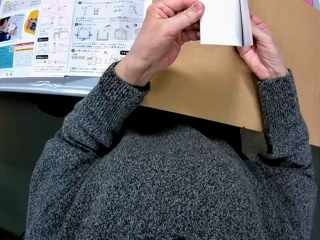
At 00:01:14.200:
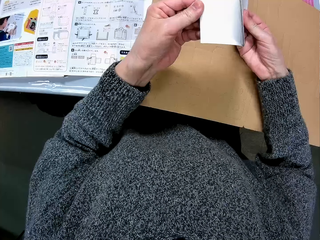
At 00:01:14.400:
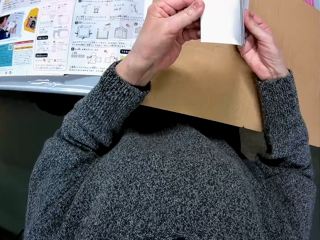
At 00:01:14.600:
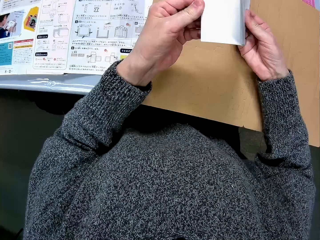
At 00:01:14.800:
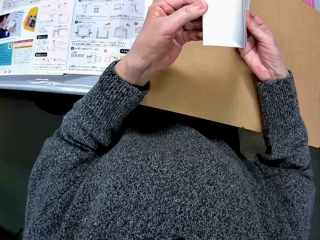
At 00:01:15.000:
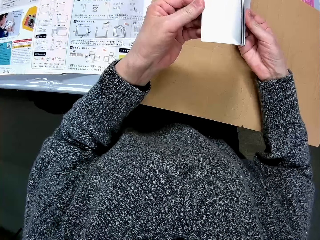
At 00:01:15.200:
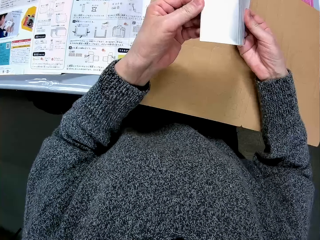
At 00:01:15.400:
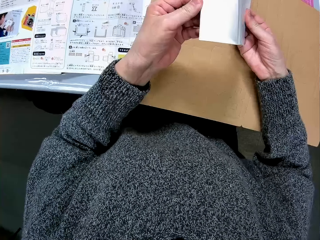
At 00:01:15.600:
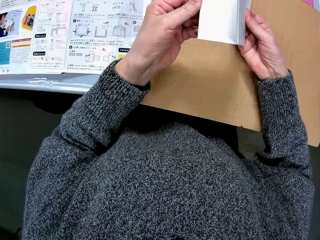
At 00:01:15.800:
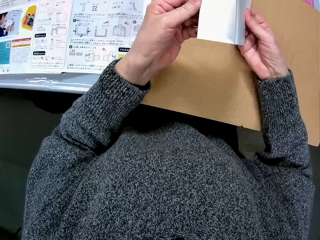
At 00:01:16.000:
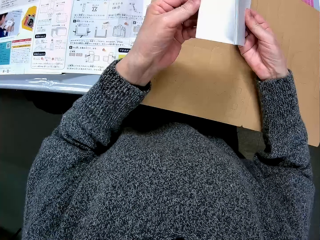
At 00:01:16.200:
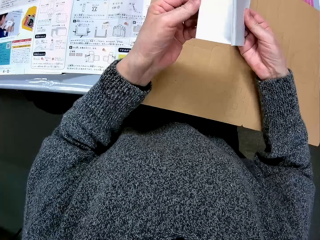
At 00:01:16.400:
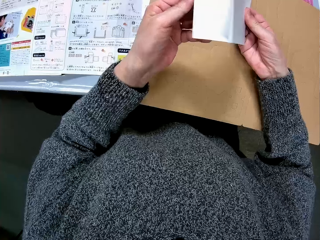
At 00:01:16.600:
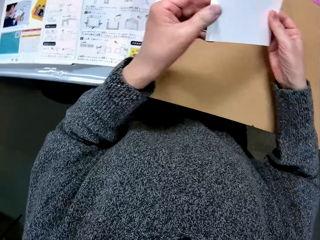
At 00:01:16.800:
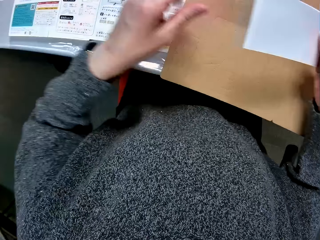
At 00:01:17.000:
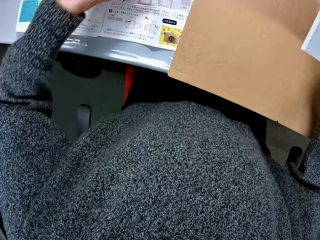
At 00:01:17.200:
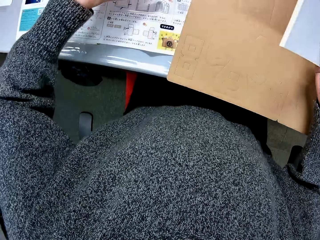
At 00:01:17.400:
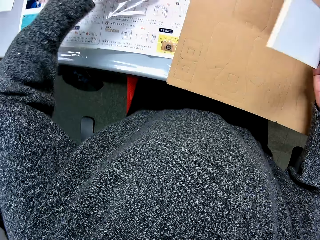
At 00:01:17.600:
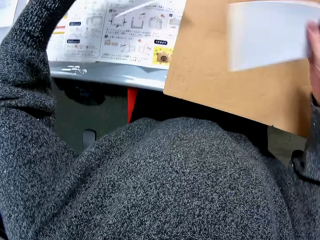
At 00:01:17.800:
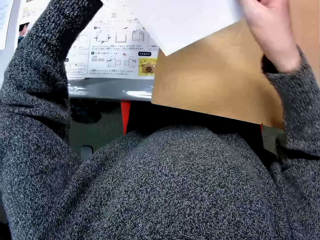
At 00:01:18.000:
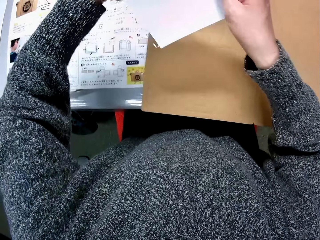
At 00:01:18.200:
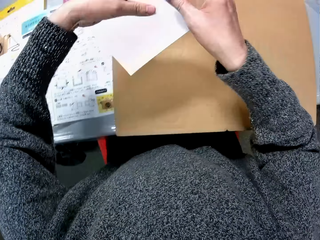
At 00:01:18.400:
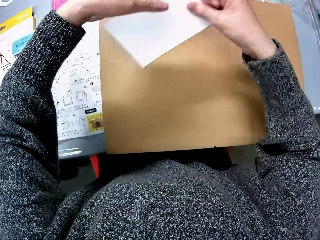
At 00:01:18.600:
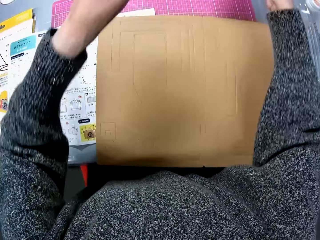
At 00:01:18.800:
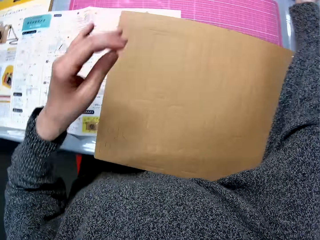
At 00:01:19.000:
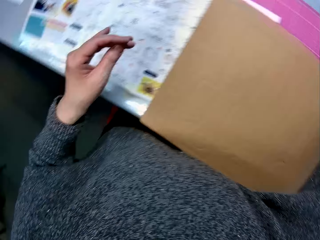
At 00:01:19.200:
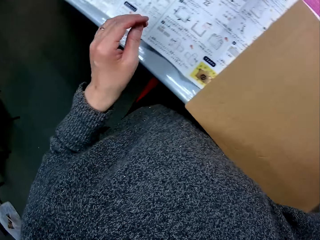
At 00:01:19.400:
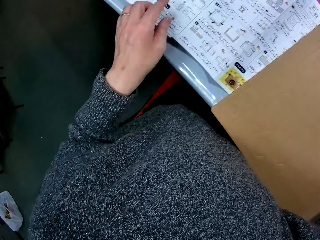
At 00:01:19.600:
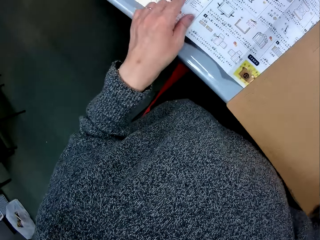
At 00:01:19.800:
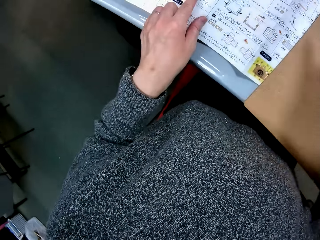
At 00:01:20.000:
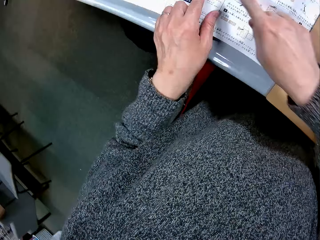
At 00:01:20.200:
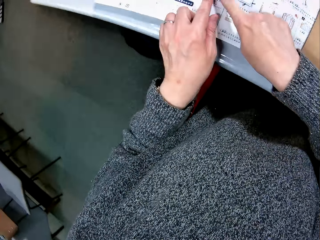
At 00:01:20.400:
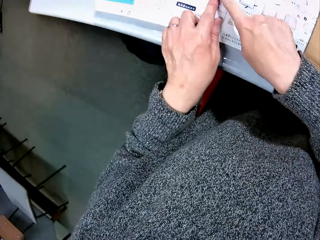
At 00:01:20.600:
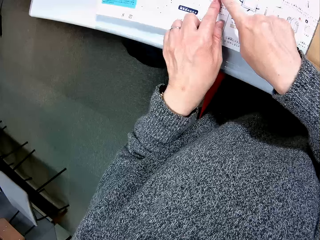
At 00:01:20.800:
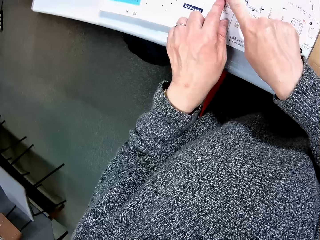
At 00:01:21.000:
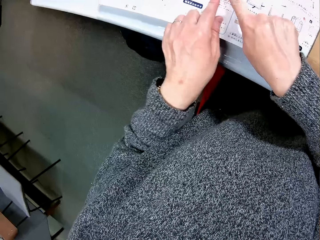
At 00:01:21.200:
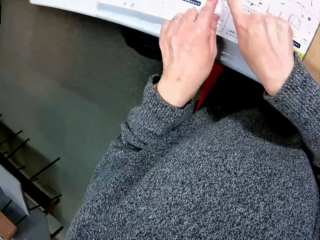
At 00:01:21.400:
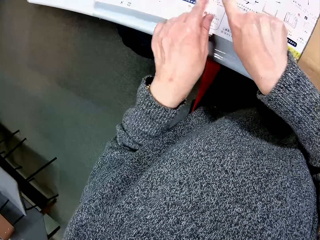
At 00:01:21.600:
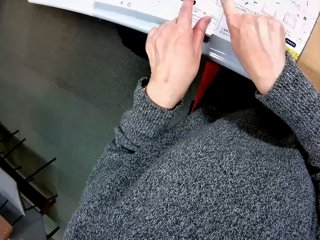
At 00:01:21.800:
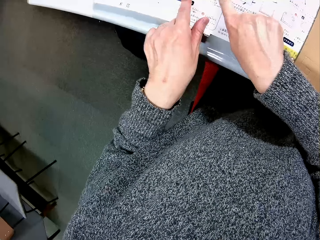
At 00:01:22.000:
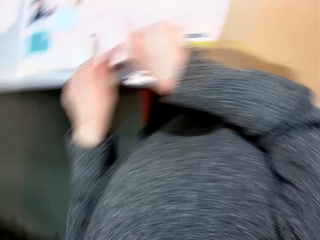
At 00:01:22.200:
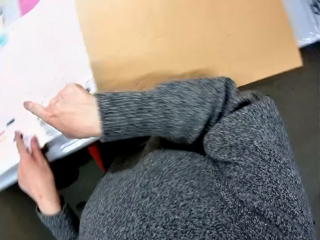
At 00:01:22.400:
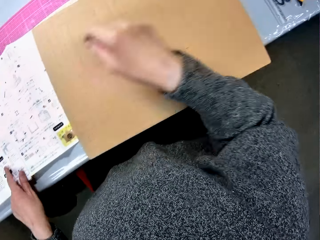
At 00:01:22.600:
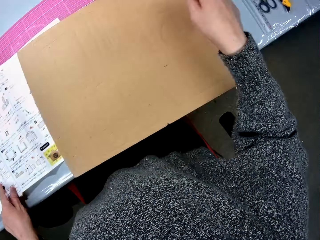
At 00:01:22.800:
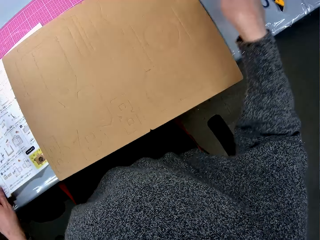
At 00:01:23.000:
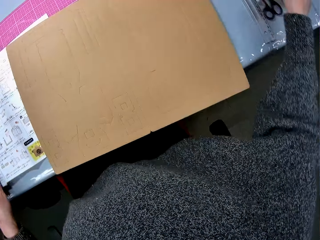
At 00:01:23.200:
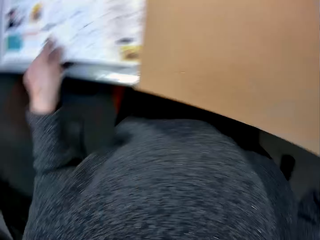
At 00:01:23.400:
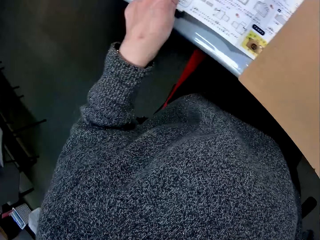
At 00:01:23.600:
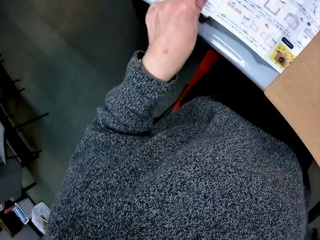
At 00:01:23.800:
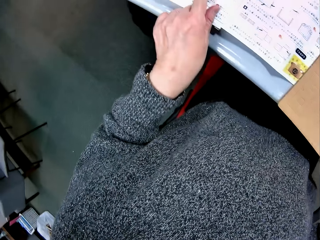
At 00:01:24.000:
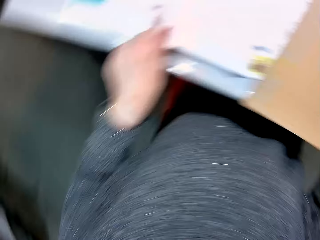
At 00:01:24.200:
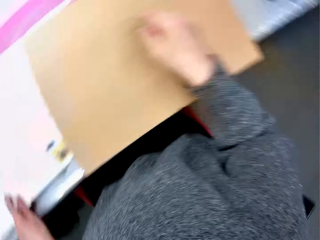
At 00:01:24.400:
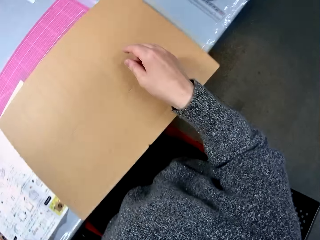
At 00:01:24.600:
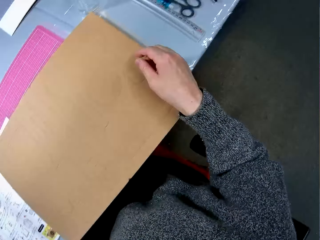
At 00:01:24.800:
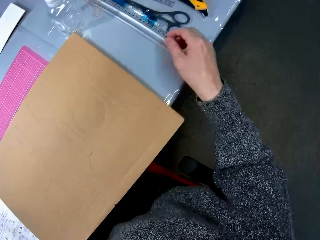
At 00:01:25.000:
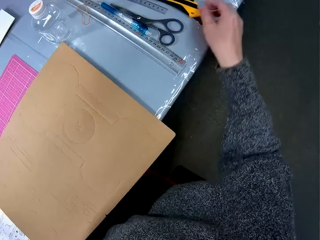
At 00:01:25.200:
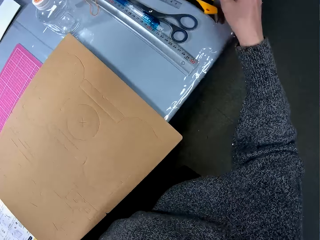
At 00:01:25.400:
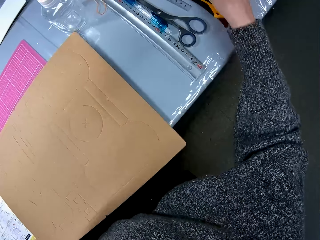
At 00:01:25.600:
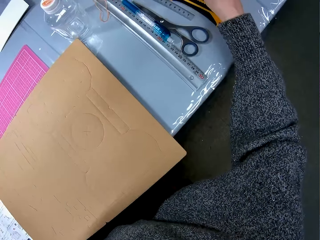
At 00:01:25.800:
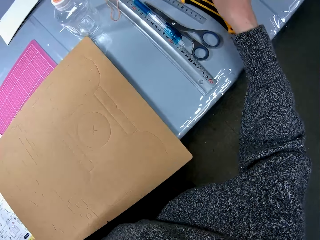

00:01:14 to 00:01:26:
The camera wearer flips through the paper. They pick up the polythene bag. They put the polythene bag and the white papers away. They point to the manual with both hands. They study the drawings on the paper. They look around the table.

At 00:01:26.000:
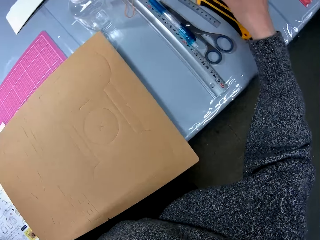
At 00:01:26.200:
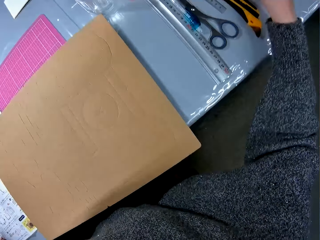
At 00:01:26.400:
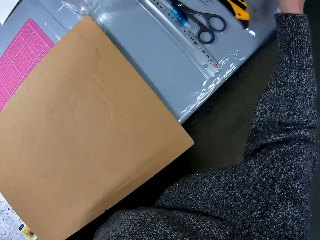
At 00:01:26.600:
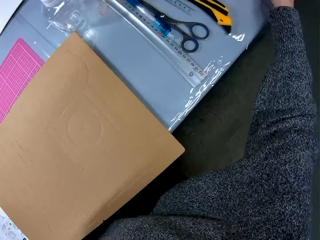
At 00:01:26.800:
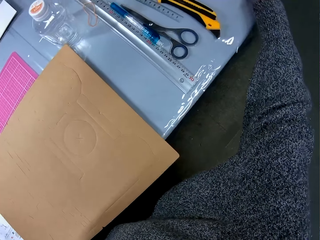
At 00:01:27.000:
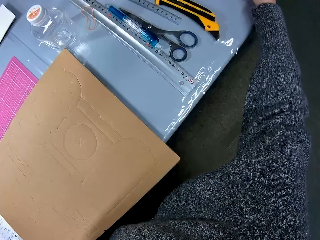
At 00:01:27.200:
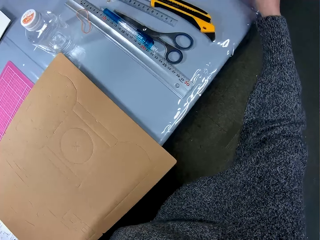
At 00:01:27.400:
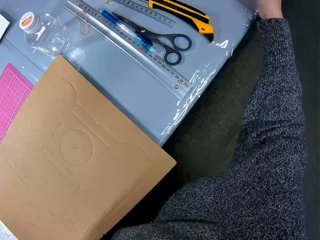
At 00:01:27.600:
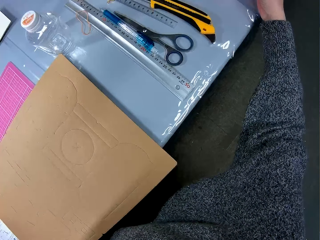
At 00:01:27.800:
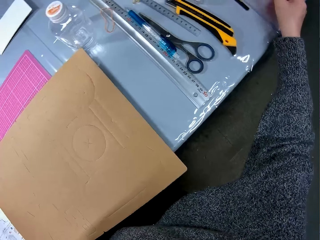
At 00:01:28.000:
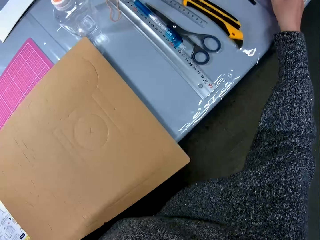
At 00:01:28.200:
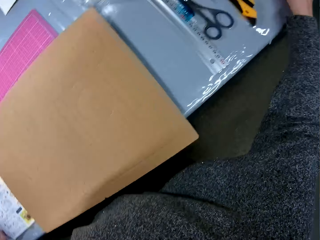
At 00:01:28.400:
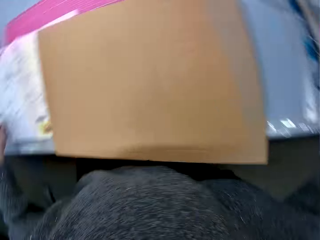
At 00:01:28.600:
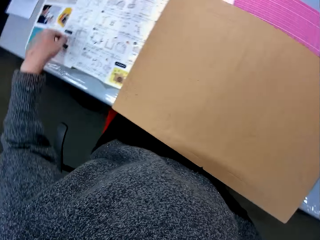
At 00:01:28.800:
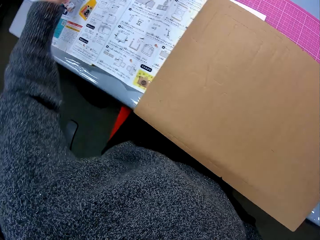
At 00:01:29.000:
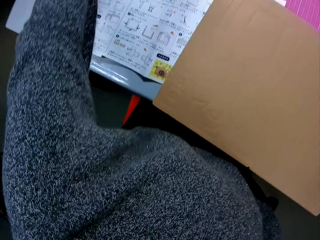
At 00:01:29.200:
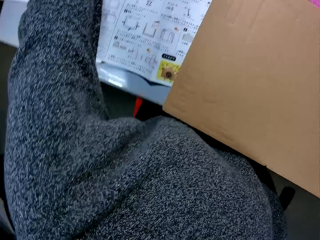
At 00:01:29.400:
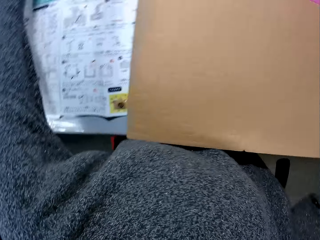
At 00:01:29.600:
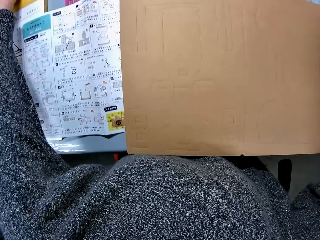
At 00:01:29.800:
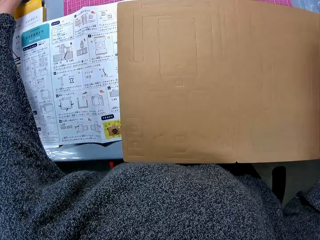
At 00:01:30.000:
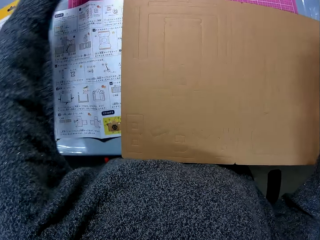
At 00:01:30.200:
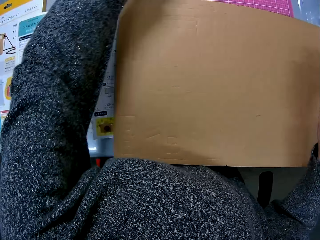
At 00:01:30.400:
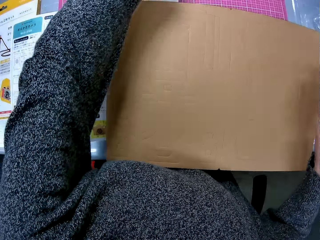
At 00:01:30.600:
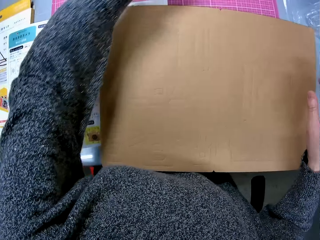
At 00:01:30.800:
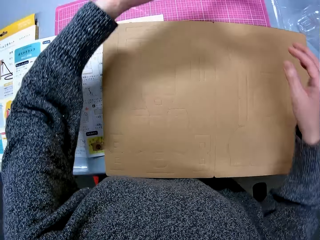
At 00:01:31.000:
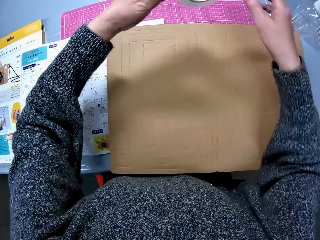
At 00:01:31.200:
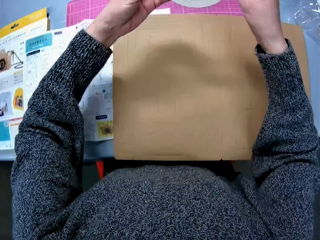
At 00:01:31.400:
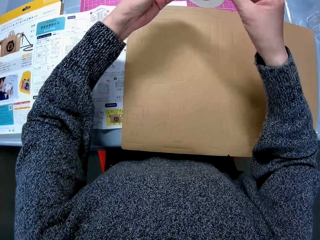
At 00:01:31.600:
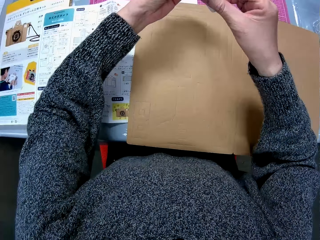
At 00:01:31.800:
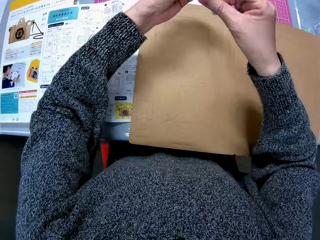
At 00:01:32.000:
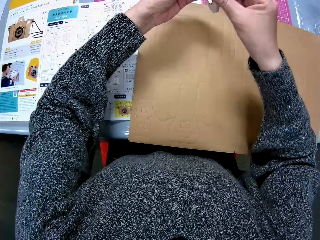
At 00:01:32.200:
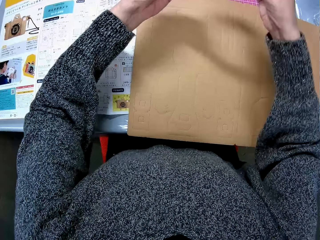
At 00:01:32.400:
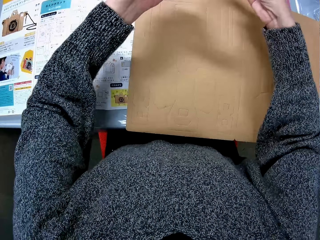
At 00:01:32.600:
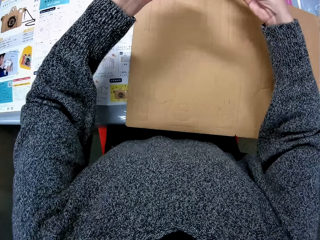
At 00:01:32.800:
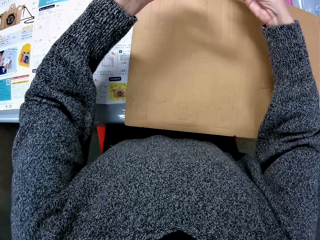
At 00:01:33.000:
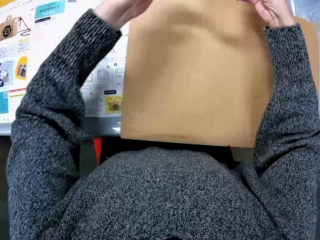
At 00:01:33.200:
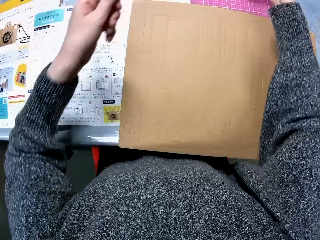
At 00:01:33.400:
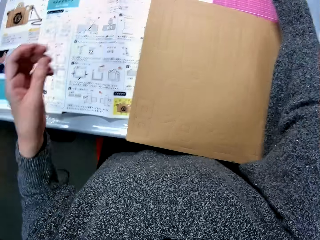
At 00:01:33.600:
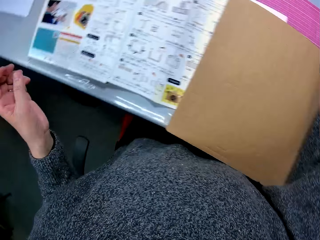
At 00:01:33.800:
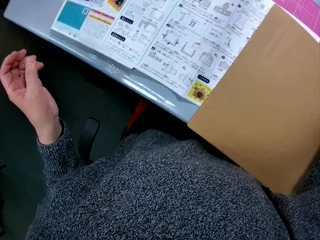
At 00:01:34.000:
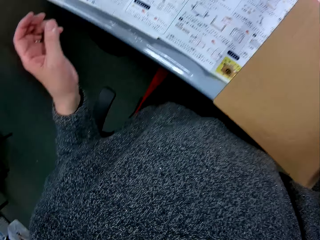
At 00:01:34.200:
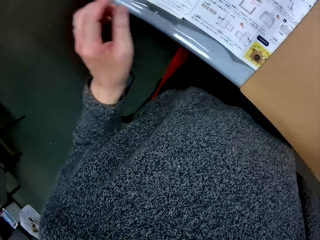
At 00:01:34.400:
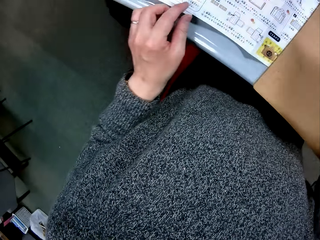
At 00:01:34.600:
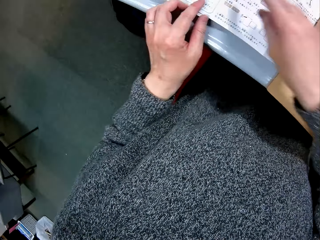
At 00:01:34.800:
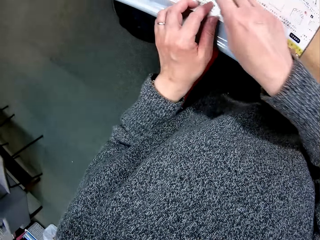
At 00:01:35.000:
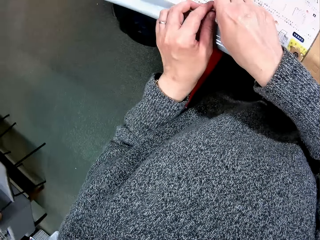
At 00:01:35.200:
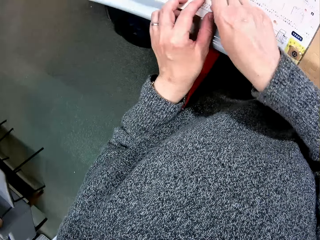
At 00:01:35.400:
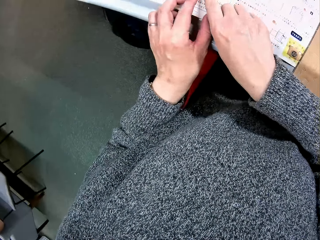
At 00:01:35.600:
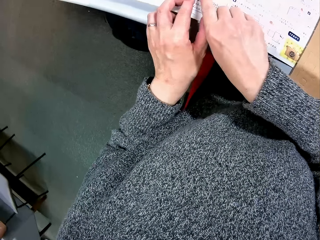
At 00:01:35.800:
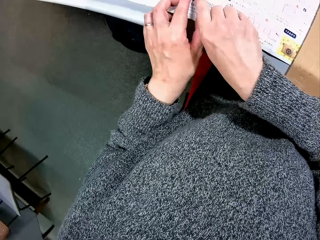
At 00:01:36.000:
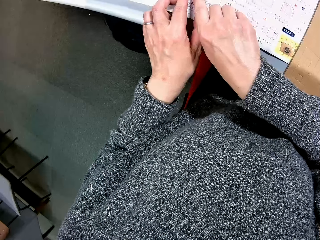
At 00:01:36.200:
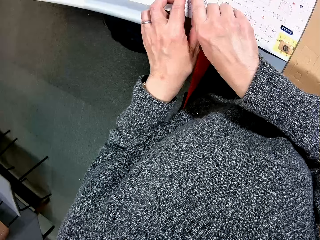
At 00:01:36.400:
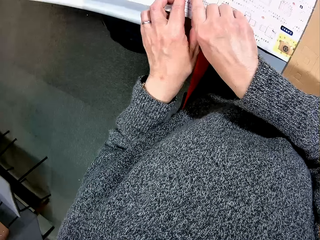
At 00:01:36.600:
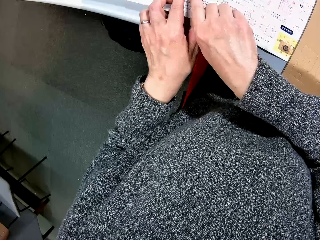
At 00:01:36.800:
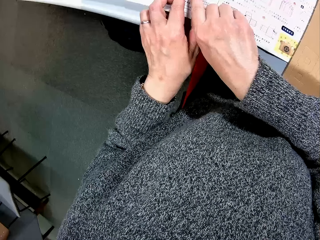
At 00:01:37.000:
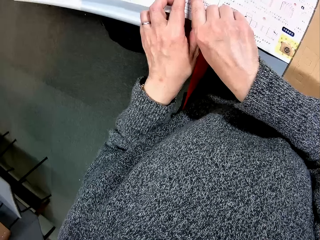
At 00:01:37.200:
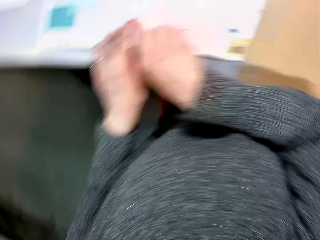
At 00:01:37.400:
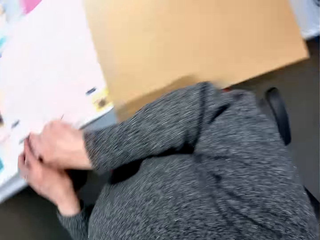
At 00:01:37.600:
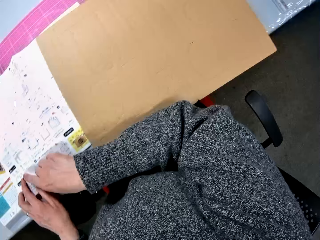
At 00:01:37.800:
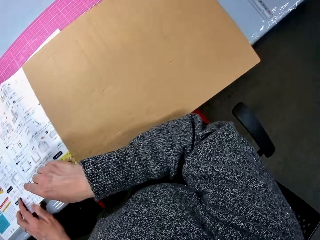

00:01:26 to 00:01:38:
The camera wearer adjusts the stationeries. They pick up the sellotape. They put the sellotape away. They continue to point to the manual with both hands. They study the drawings on the paper.
